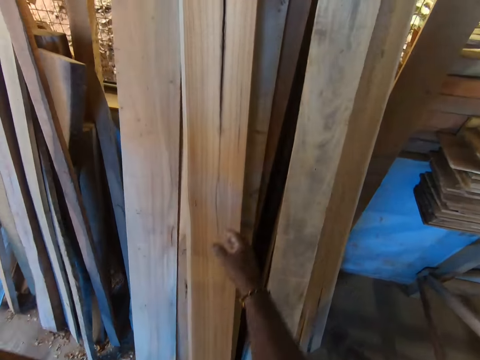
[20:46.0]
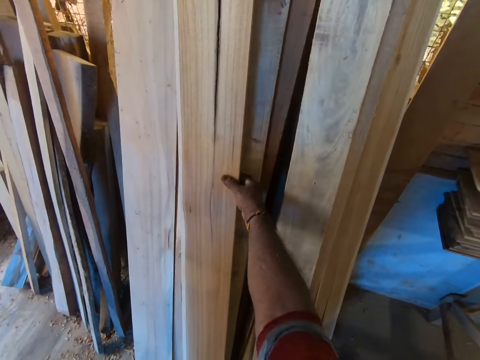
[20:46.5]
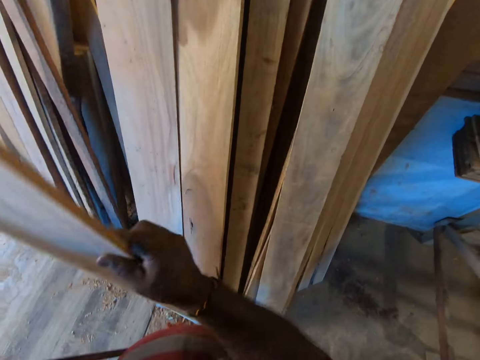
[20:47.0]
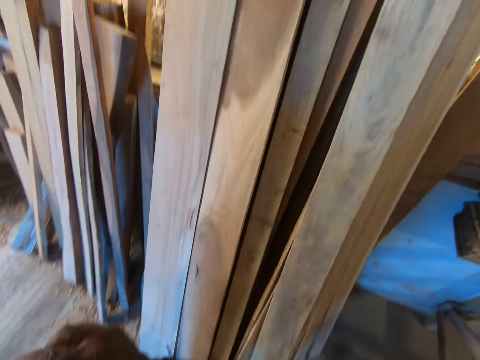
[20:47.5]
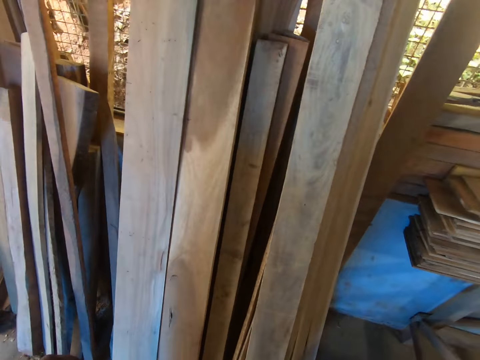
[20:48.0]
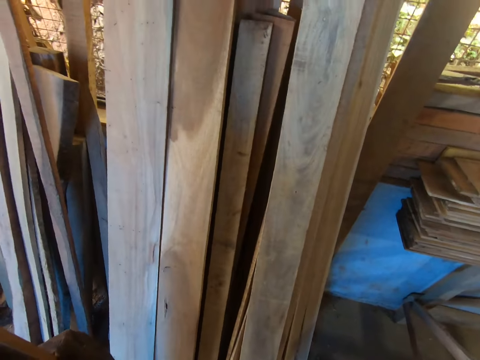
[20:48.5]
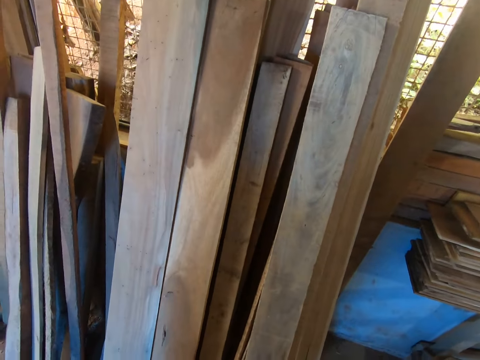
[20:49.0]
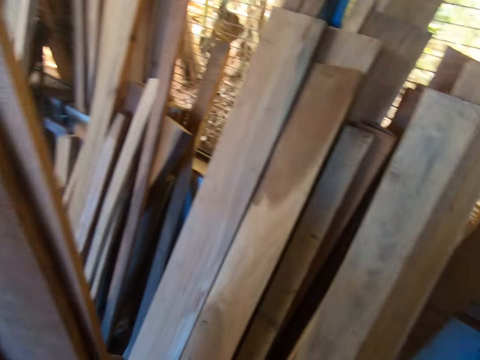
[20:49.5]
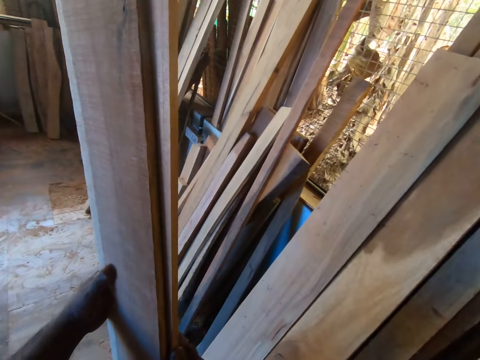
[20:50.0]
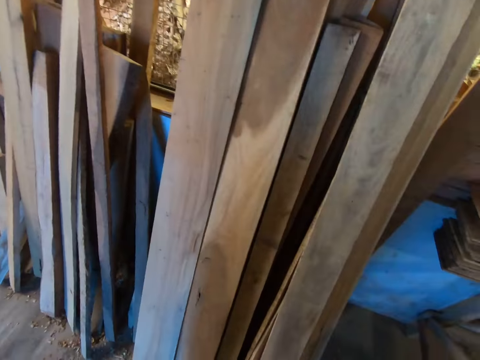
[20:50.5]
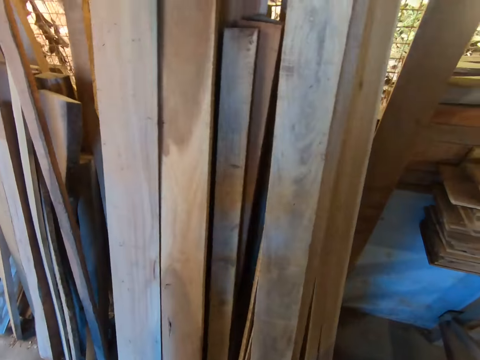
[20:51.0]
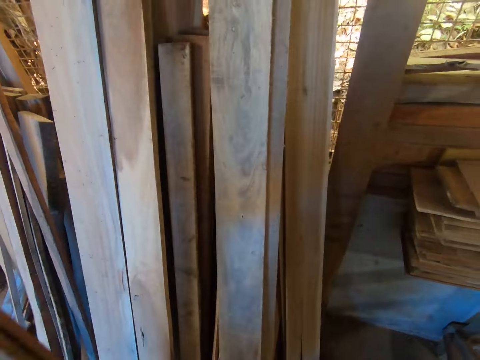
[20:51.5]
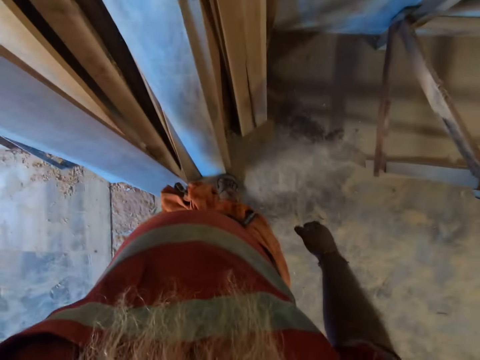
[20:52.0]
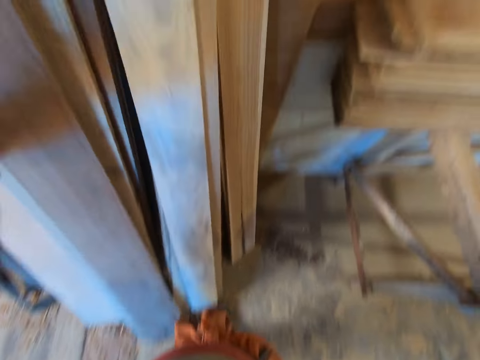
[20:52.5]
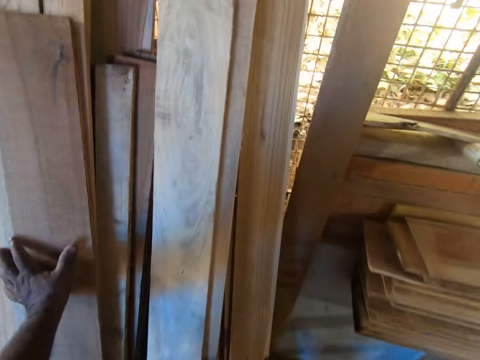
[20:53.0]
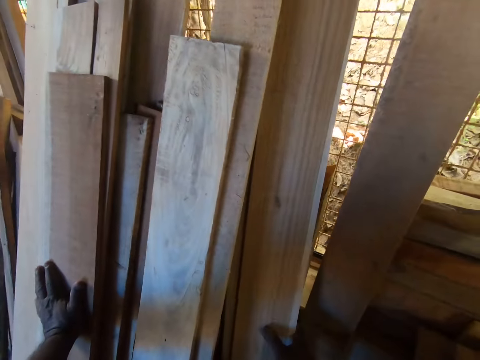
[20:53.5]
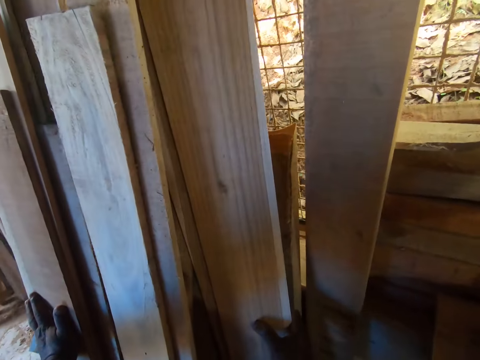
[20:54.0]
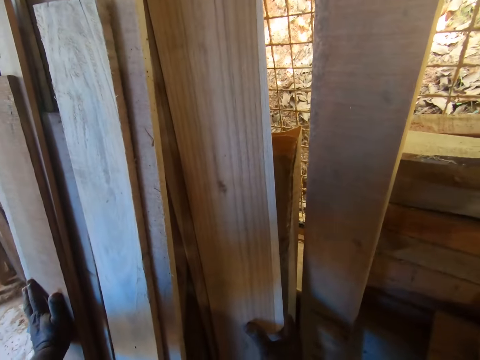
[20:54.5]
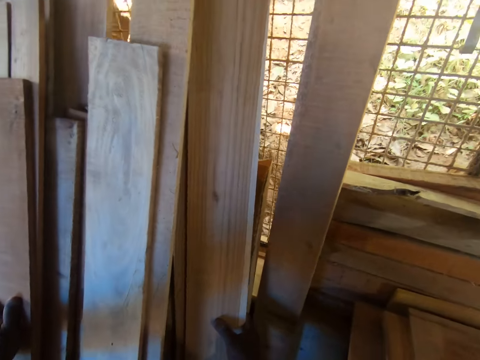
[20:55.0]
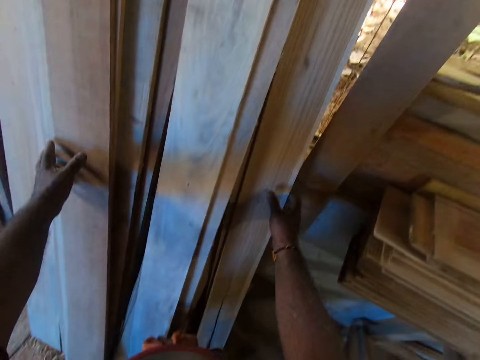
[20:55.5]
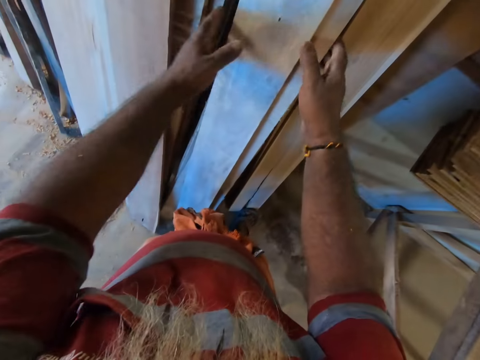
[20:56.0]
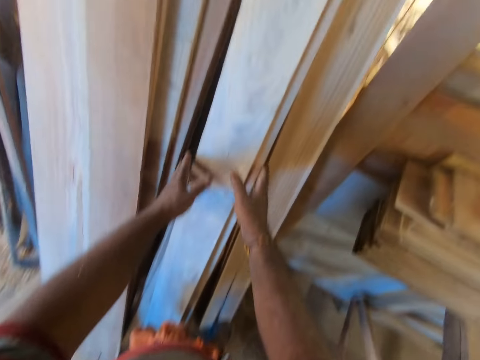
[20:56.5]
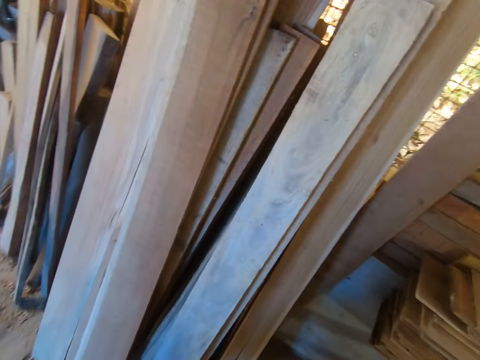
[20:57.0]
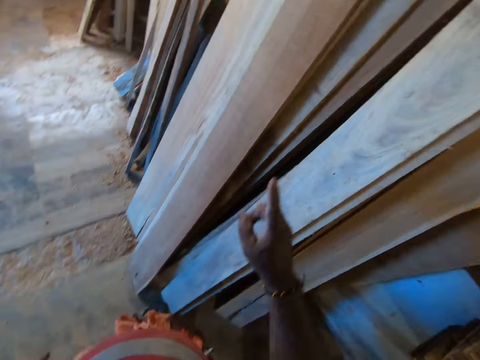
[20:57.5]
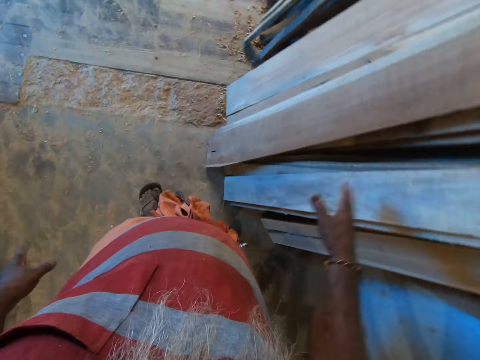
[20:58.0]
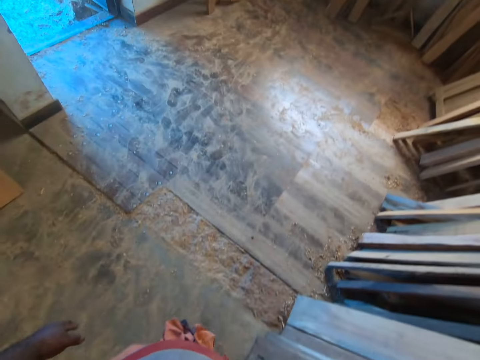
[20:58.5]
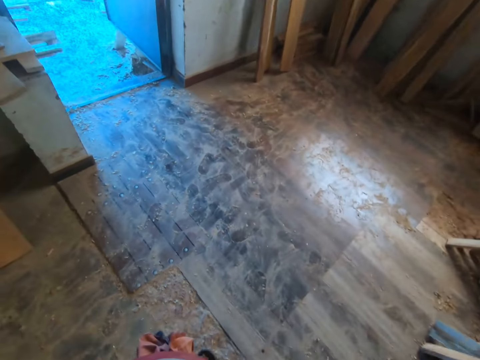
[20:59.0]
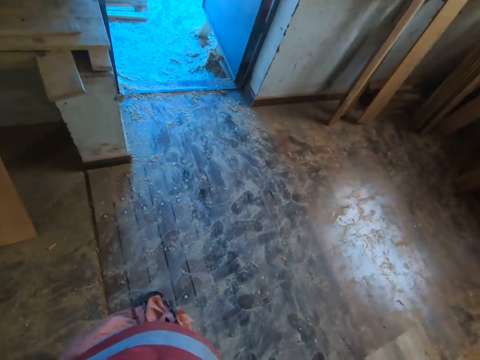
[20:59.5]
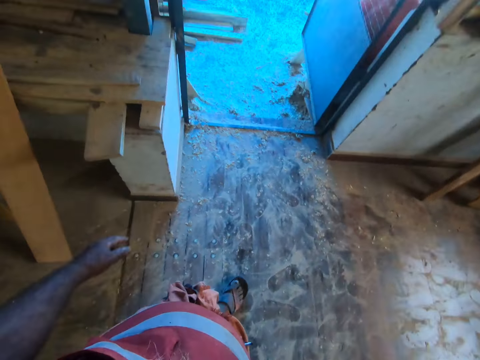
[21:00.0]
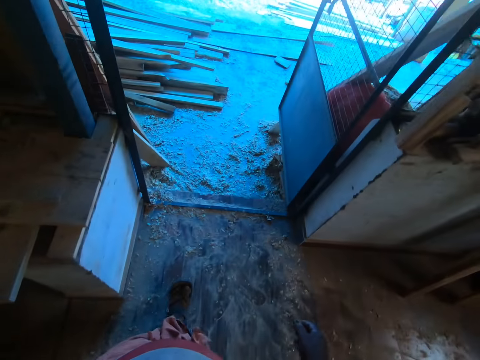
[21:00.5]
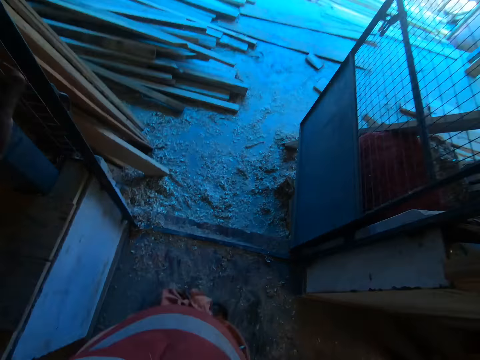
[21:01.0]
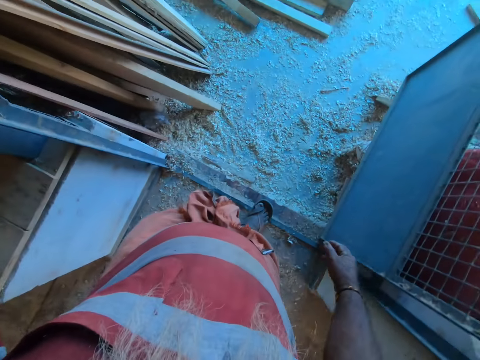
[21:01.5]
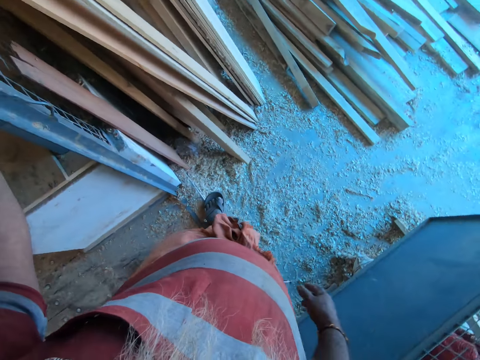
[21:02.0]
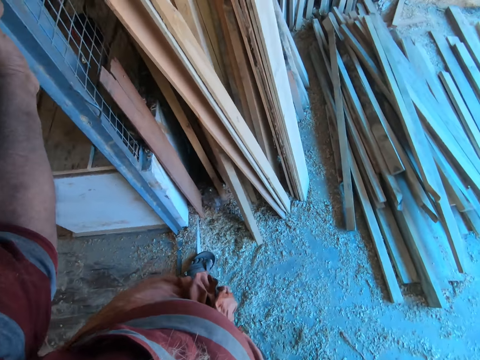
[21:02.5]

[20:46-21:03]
The camera wearer picks a plank from a pile of planks on a window with his right hand. He drops two planks on the pile of planks with his left hand. He holds pieces of wood. He adjusts two planks on the pile of planks with his hands. He walks.

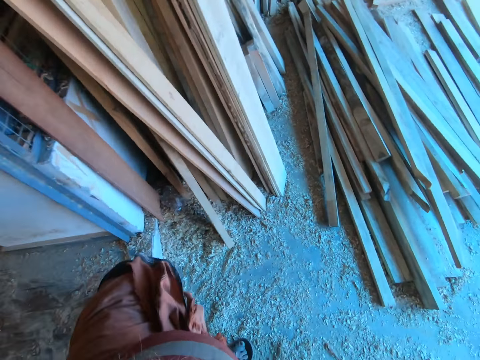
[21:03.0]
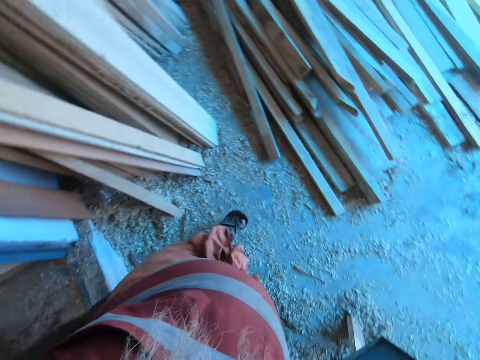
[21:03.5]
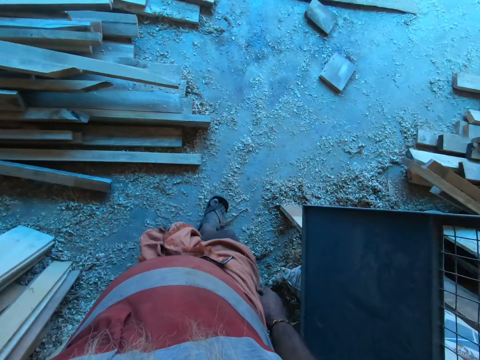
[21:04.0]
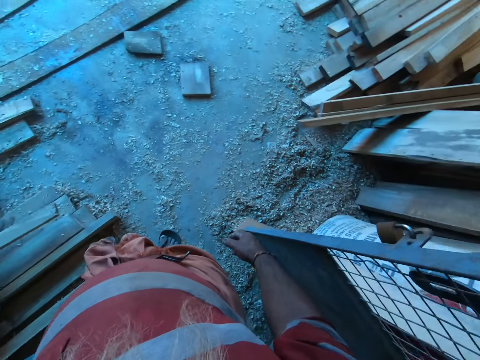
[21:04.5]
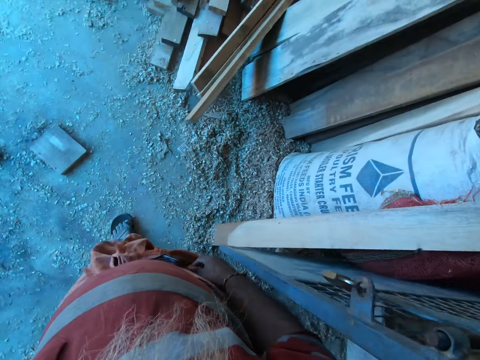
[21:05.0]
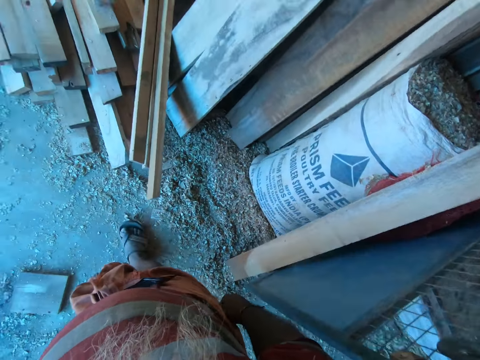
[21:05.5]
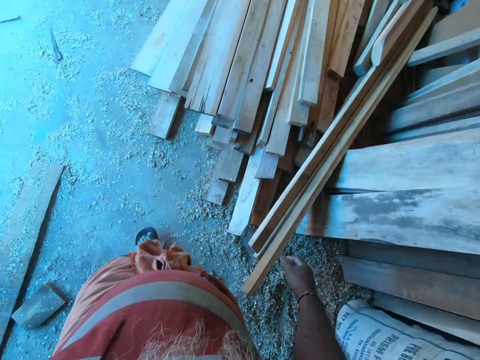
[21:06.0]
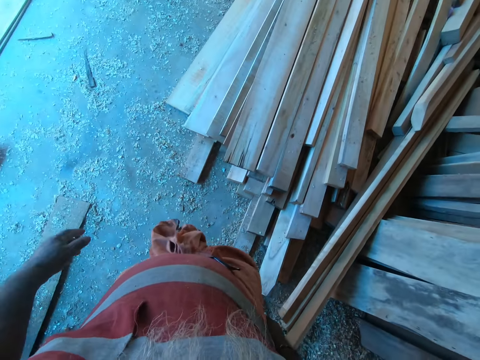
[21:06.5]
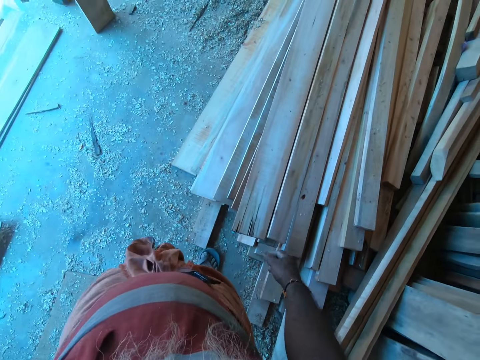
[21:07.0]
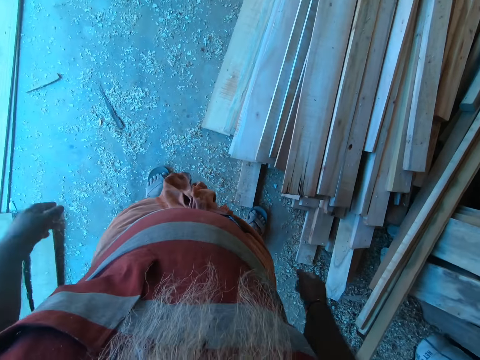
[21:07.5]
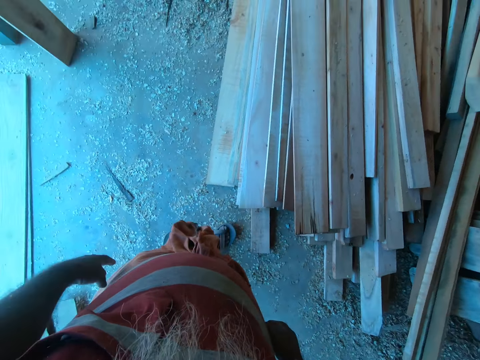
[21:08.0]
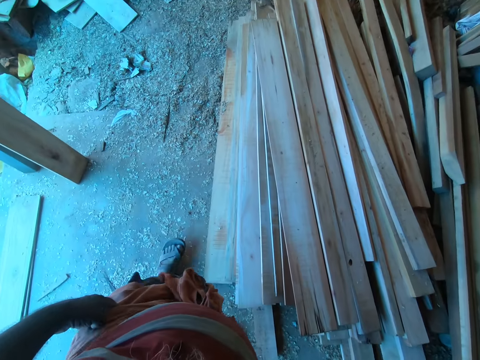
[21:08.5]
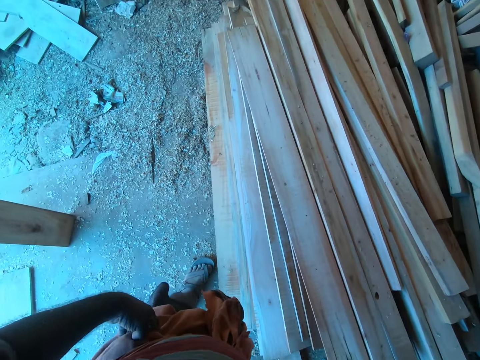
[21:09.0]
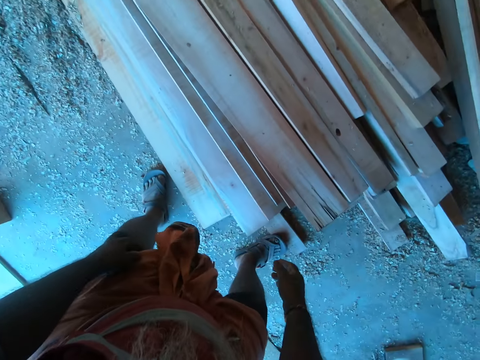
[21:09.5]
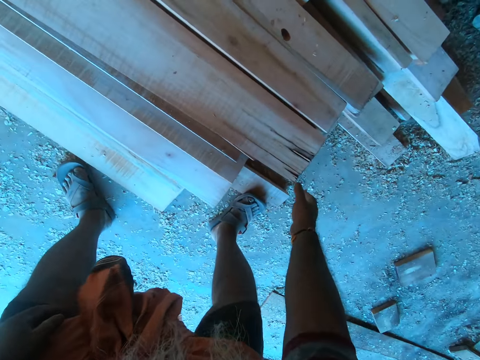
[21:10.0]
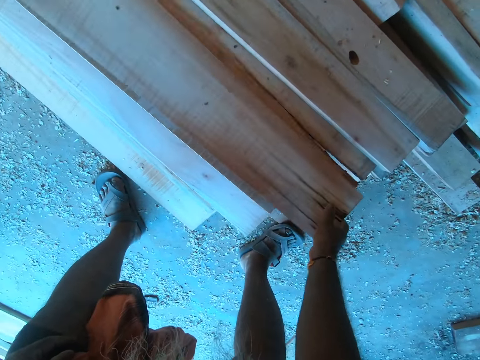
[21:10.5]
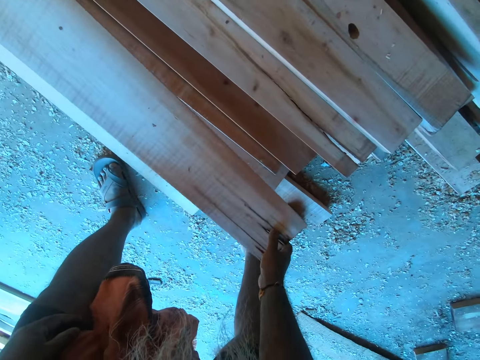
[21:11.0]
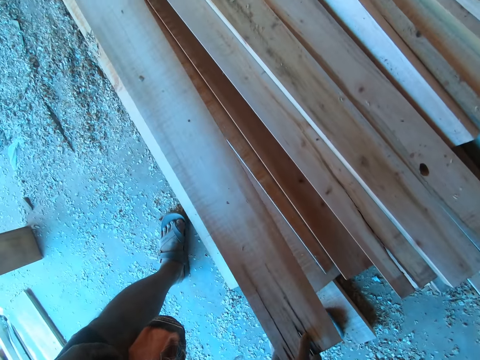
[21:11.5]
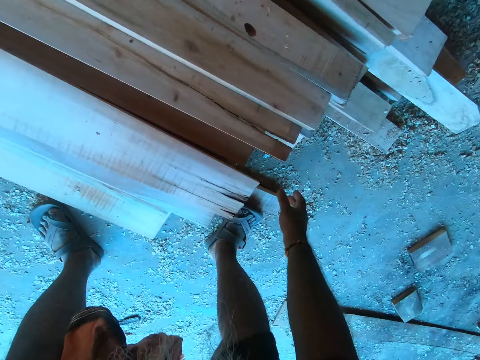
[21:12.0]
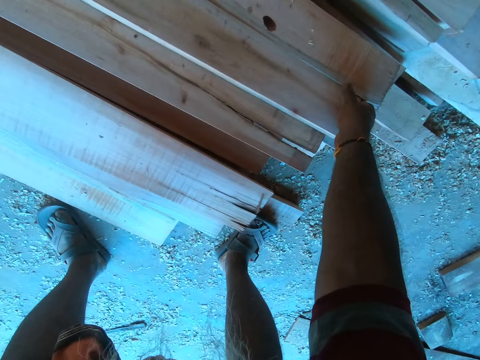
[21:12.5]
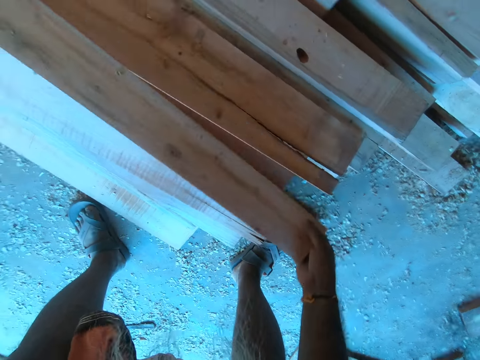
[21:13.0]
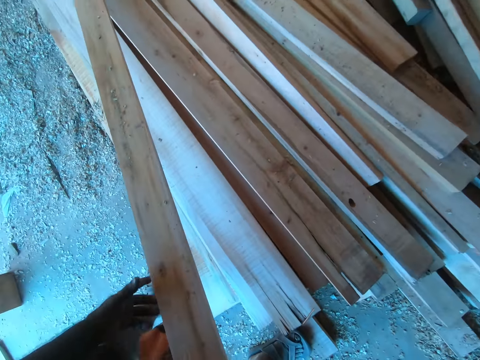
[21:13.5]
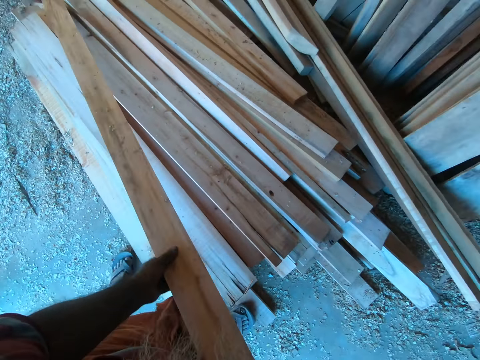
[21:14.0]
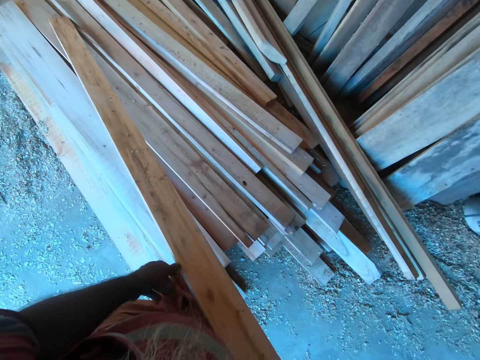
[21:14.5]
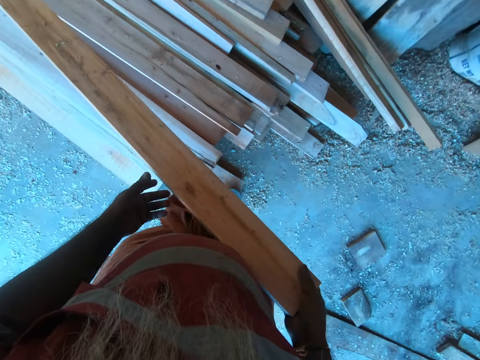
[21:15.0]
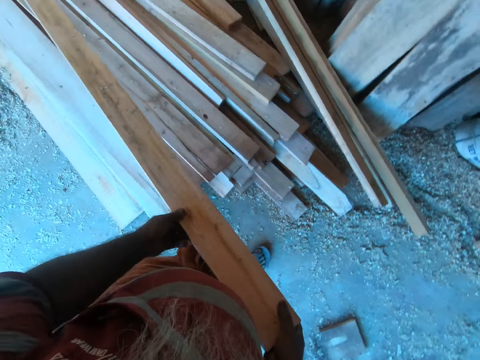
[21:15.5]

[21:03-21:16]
The camera wearer adjusts a plank on a pile of planks on the floor with his right hand. He lifts a plank from the pile of planks on the floor with his right hand. He holds the plank with his left hand.
